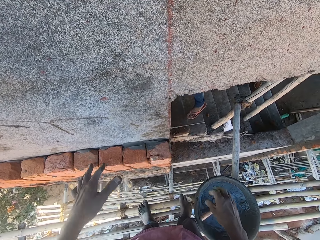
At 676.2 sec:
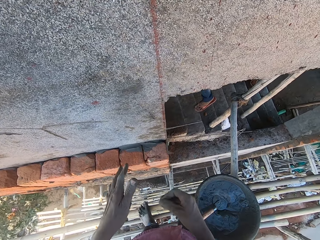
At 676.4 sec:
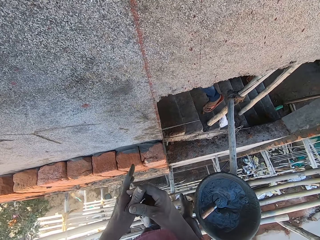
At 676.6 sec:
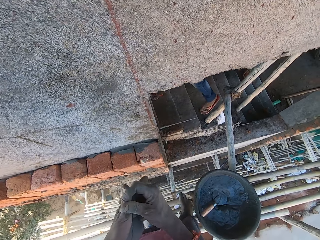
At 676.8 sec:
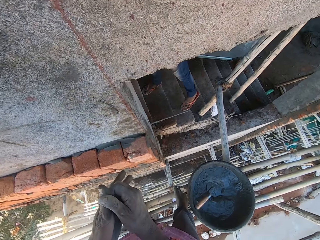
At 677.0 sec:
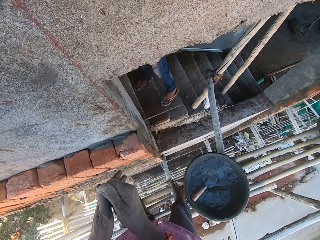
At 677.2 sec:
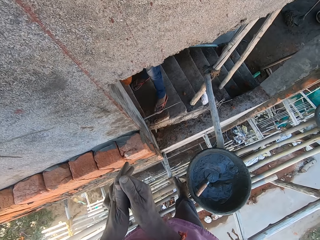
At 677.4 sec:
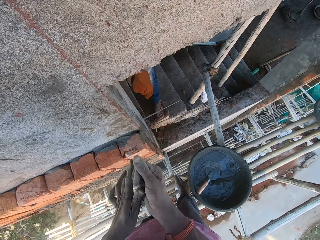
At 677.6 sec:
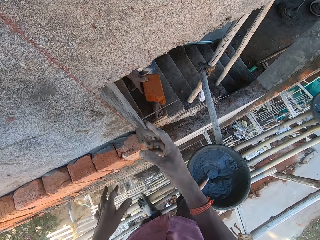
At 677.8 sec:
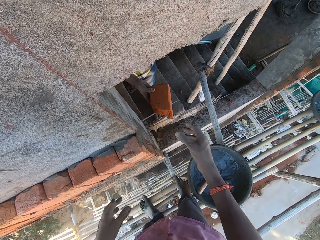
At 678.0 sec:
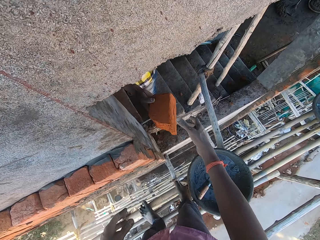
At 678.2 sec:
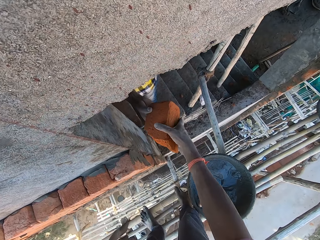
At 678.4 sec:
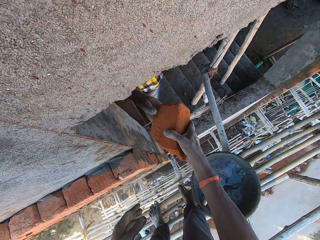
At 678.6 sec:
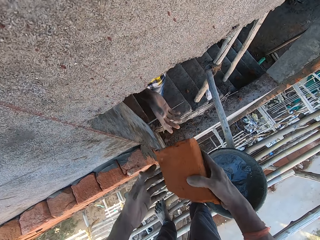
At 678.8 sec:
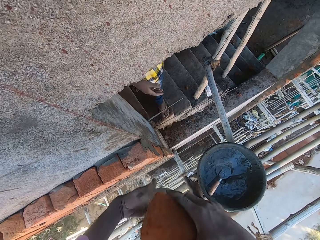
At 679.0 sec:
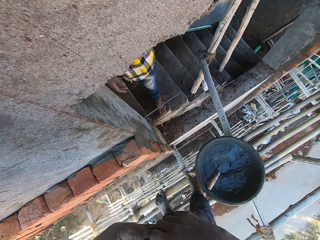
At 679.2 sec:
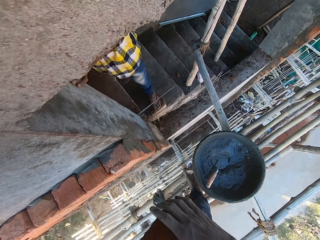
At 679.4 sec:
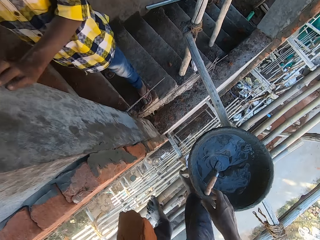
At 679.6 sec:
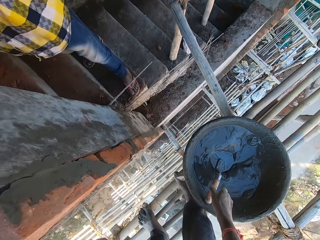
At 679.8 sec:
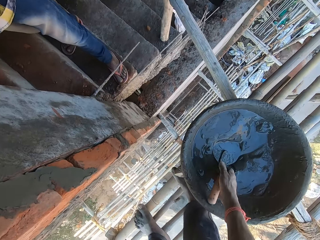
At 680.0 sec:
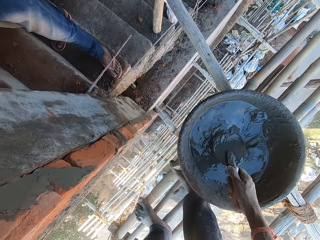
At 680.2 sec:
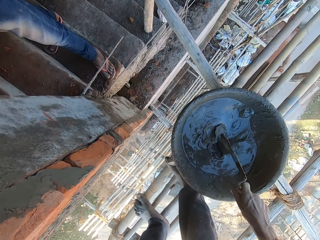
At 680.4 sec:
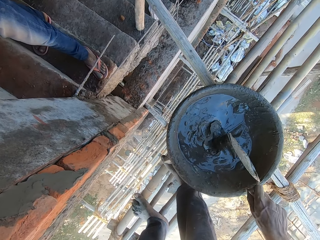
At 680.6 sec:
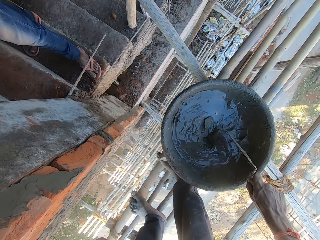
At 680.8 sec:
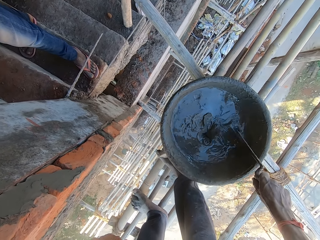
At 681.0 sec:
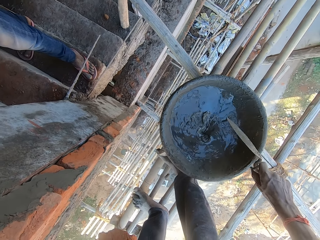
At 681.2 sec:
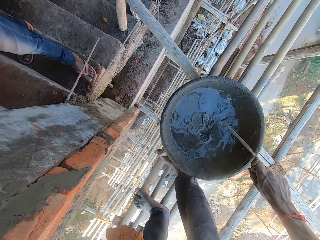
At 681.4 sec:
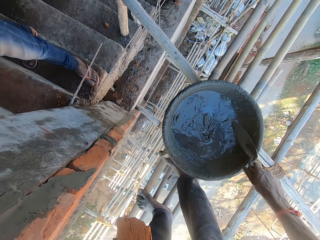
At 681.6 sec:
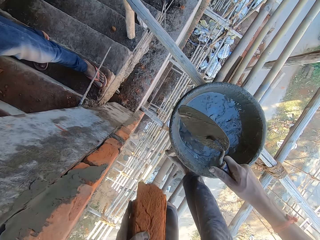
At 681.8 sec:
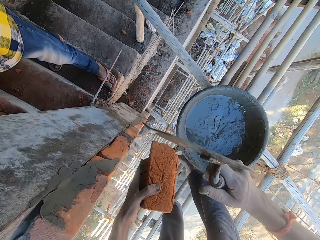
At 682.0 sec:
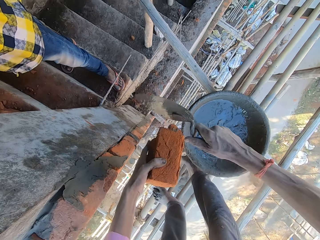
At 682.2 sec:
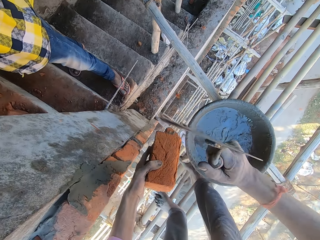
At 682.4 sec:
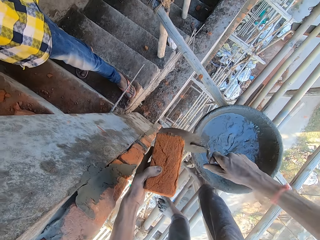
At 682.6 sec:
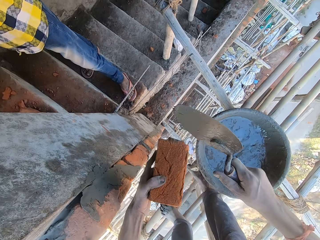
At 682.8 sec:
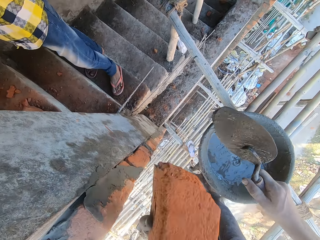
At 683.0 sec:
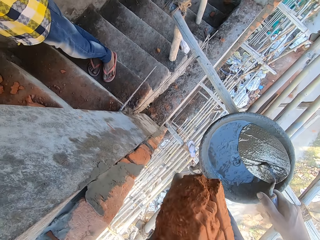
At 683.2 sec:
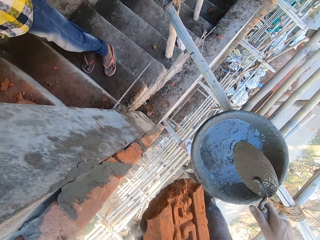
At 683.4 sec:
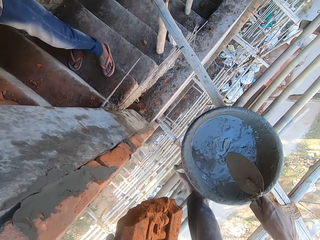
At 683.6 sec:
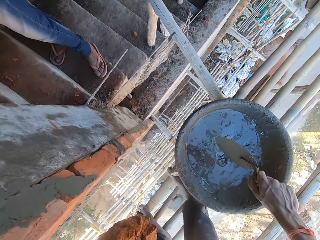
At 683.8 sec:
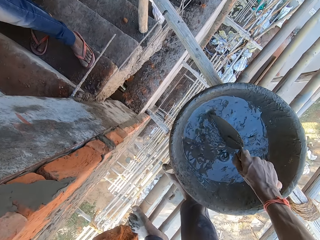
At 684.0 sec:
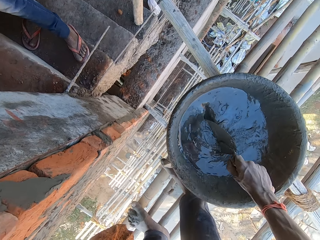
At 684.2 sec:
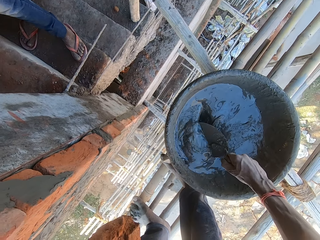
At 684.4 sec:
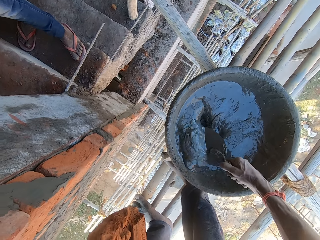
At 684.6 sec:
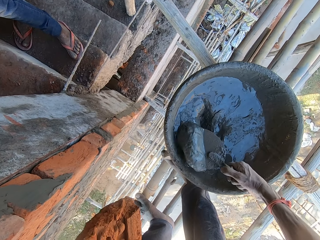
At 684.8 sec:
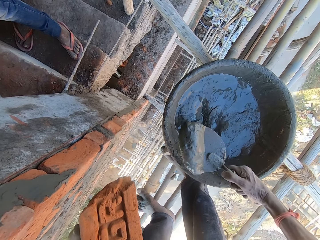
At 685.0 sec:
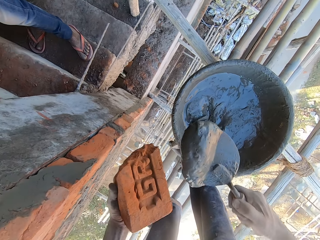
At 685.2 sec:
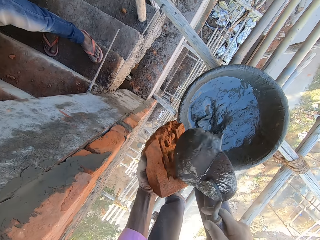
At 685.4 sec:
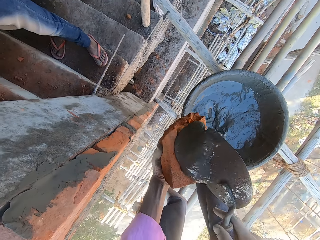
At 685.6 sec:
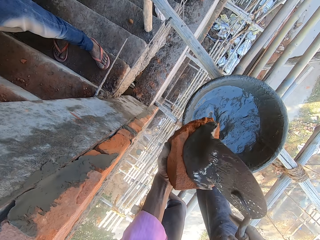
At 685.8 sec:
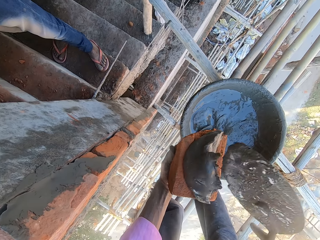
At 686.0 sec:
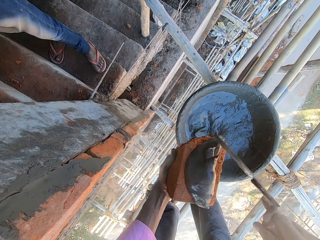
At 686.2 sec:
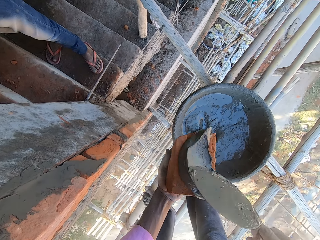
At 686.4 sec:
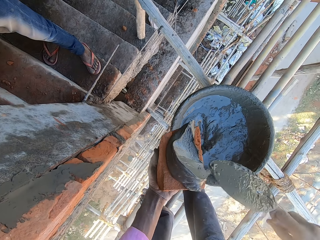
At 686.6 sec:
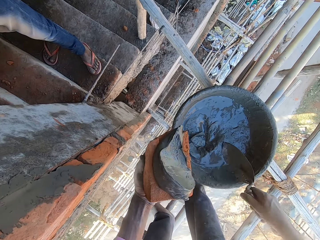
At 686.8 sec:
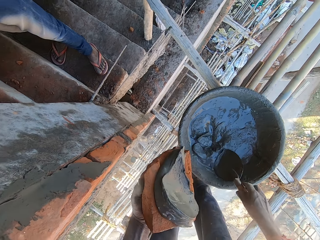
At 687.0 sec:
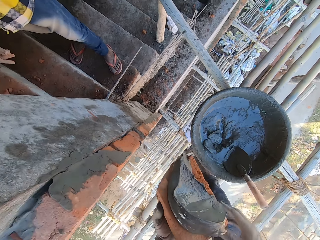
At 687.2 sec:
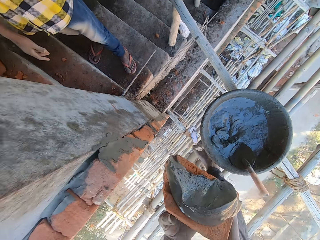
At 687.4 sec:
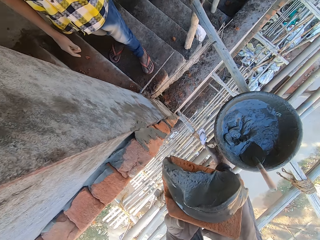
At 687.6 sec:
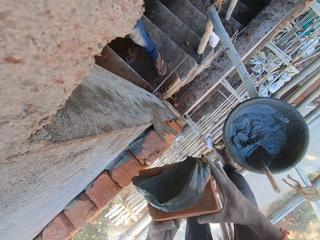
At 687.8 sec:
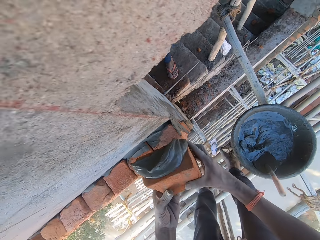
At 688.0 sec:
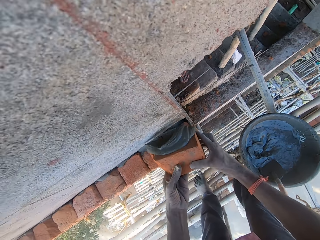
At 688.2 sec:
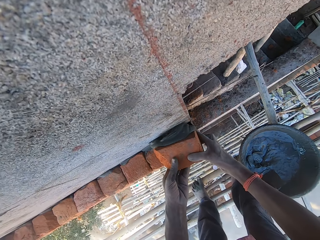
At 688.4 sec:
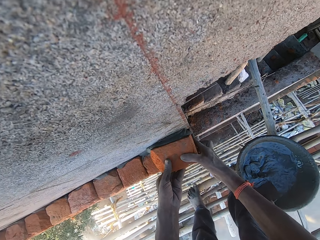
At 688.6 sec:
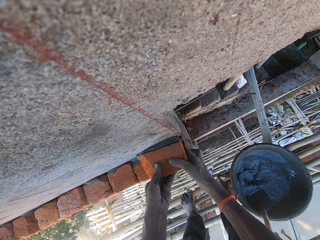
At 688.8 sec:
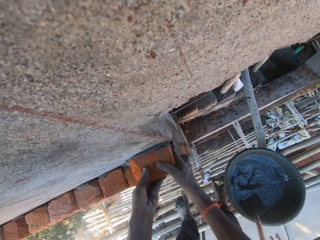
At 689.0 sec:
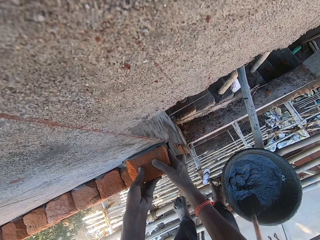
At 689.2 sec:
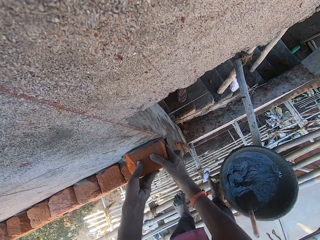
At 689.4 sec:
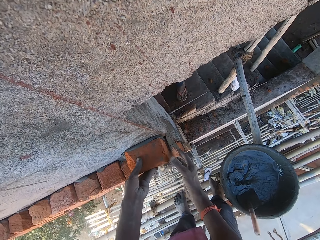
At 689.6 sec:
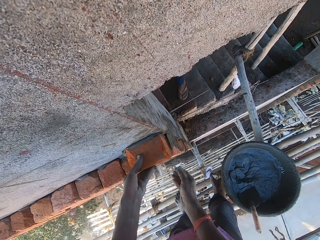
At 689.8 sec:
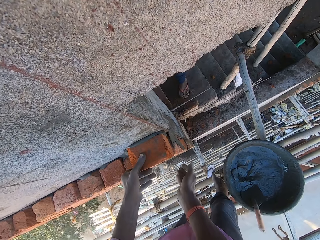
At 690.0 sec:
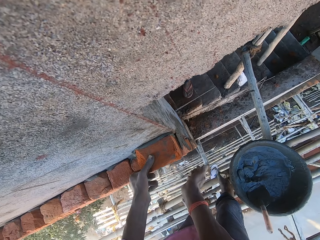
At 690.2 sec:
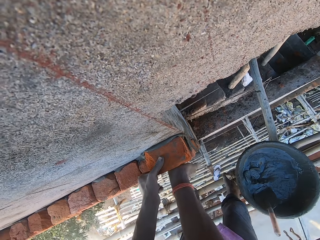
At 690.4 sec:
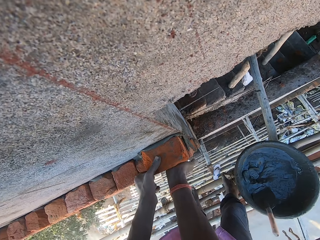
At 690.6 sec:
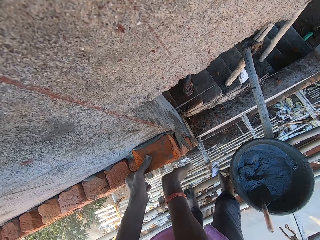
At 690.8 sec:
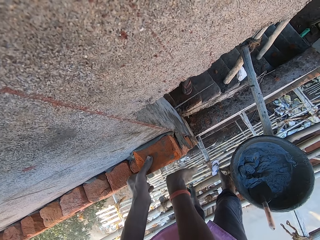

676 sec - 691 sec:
The camera wearer rubs his hands. A man holds the brick with the right hand. The man passes the brick to the camera wearer with his right hand. The camera wearer passes the brick from his right hand to his left hand. He holds the hand trowel with his right hand. He hits the head pan with the hand trowel in his right hand. He breaks the brick with the hand trowel in his right hand. He cuts the brick with the trowel. He takes the mortar from the head pan with the hand trowel in his right hand. He puts the mortar on the brick in his left hand with the hand trowel in his right hand. He drops the hand trowel in the head pan with his right hand. He holds the brick with both hands. He fixes the brick on the wall with both hands.

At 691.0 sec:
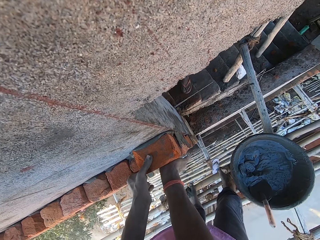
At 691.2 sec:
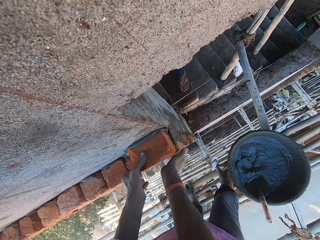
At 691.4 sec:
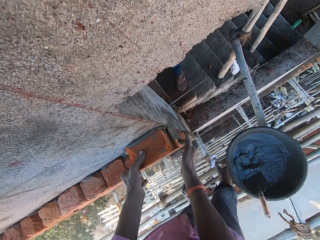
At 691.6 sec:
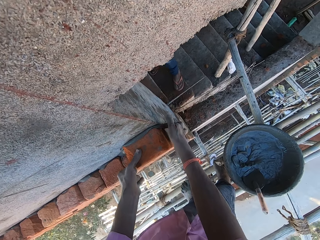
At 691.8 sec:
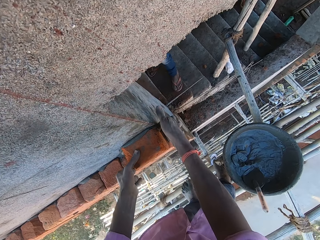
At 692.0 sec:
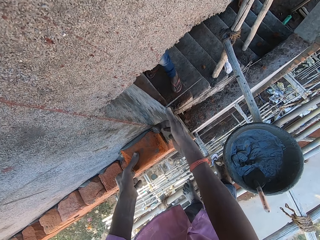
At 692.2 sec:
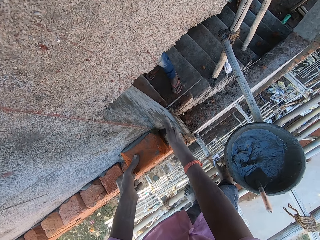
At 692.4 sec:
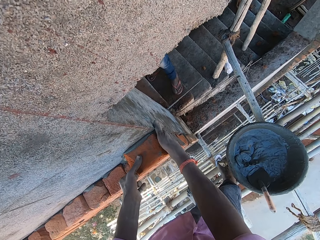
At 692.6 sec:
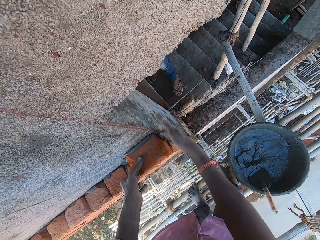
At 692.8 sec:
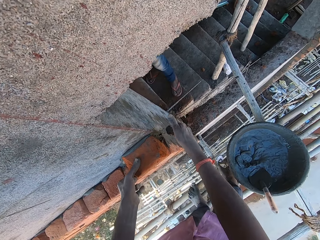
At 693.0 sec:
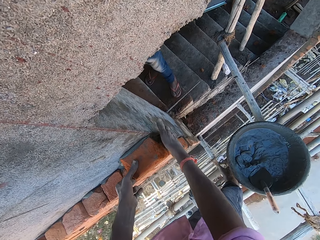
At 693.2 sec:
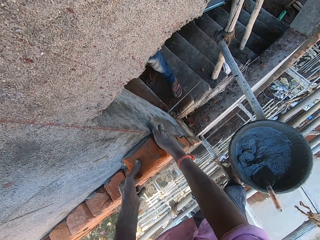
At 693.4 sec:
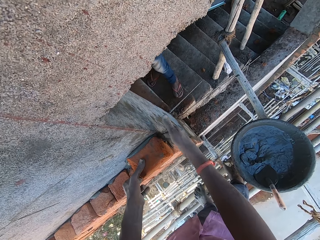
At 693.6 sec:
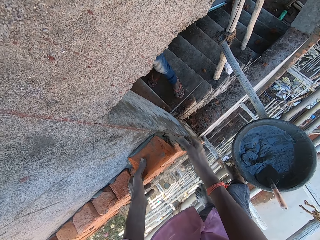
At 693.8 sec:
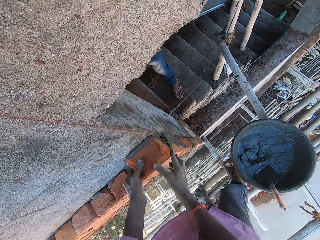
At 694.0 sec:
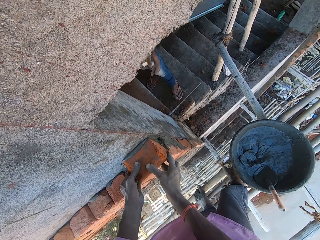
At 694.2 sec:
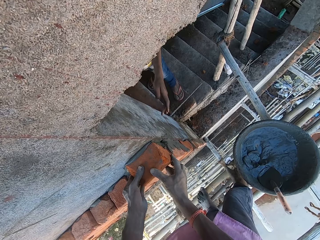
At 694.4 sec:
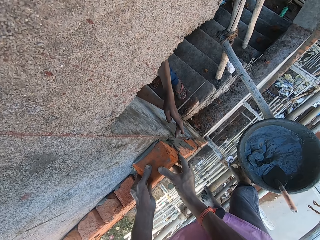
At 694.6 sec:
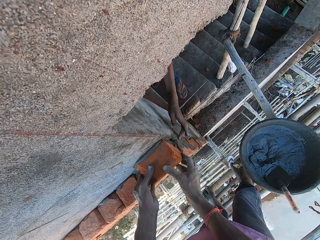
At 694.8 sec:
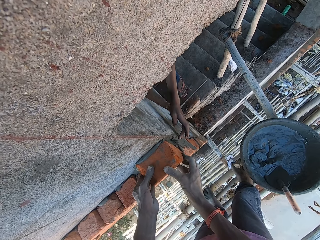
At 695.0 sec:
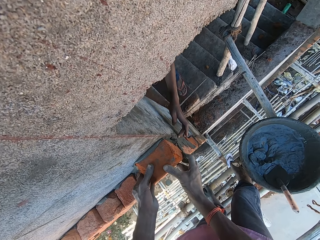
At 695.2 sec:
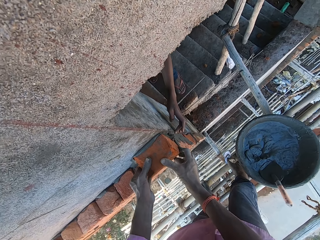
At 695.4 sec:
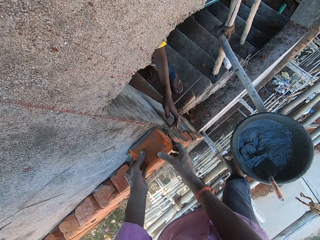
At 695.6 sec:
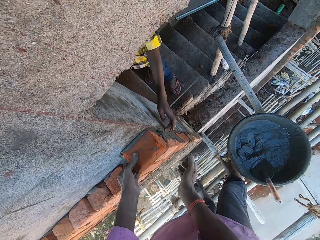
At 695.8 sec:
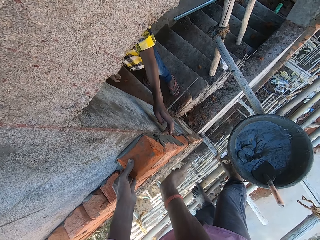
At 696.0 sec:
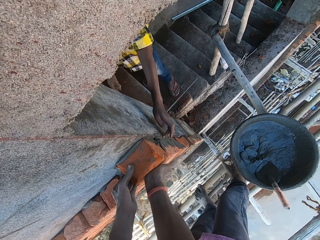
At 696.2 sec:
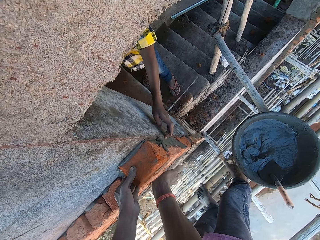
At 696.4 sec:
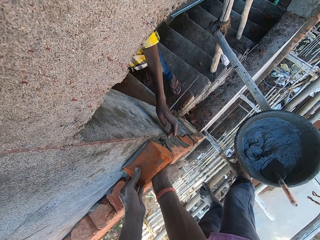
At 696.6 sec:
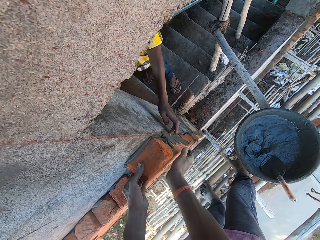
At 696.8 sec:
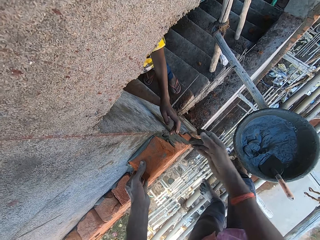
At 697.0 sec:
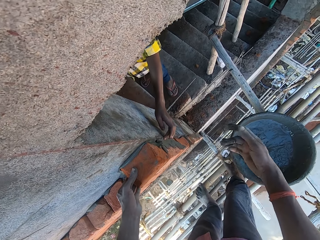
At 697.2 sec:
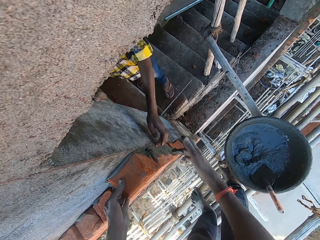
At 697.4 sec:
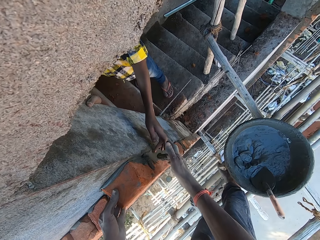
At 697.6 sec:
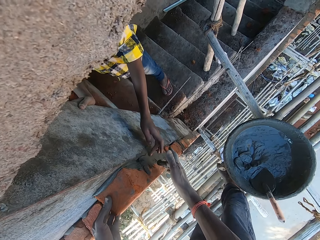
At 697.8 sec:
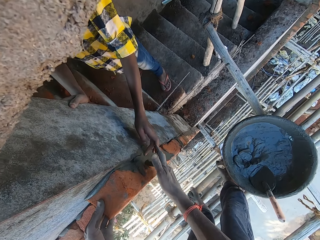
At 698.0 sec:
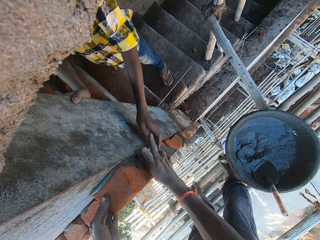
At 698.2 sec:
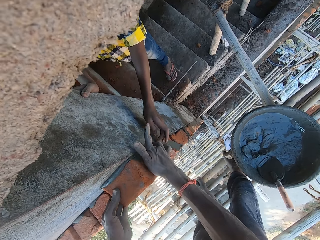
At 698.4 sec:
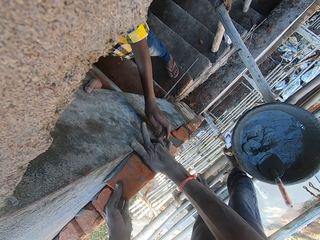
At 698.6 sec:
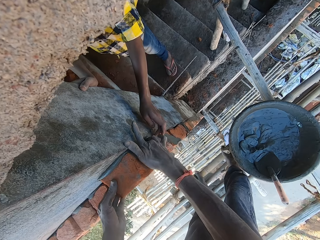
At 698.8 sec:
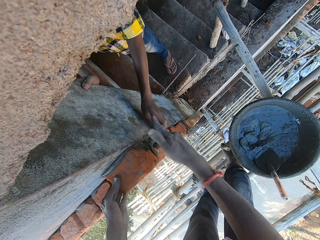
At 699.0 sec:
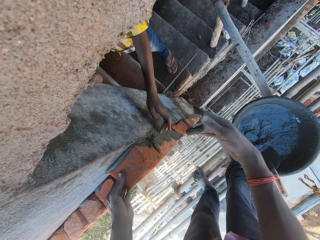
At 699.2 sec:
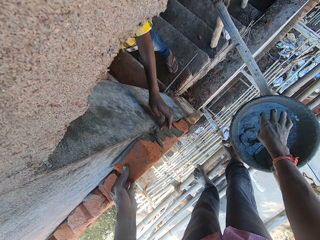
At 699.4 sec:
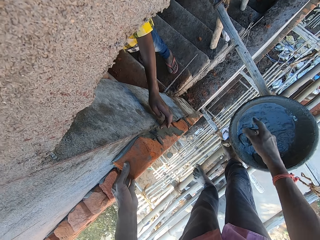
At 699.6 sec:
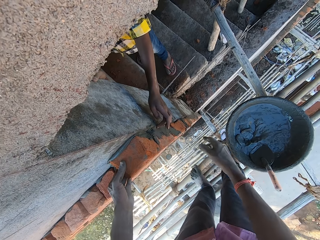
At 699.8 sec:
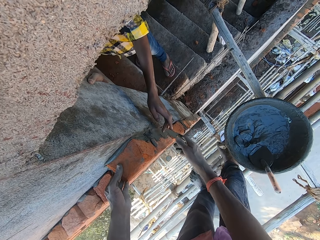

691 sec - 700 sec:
A man touches the brick with his left hand. The man touches the concrete. The camera wearer interacts with the man.
